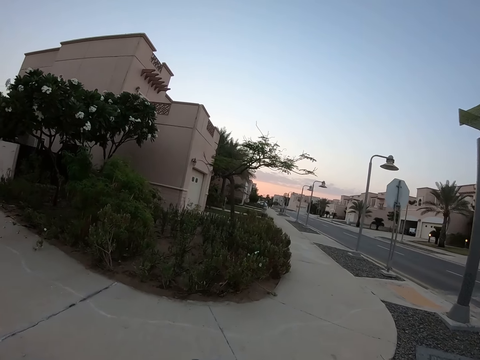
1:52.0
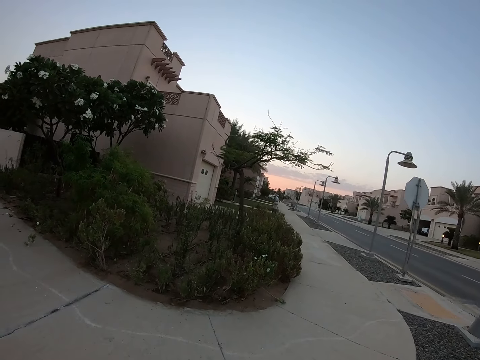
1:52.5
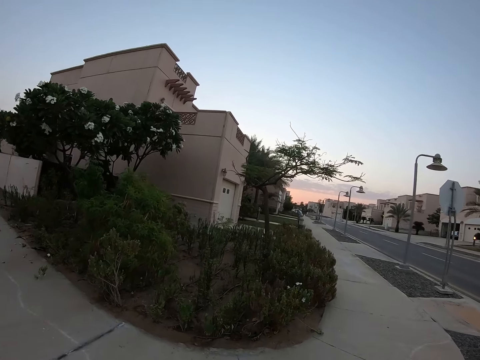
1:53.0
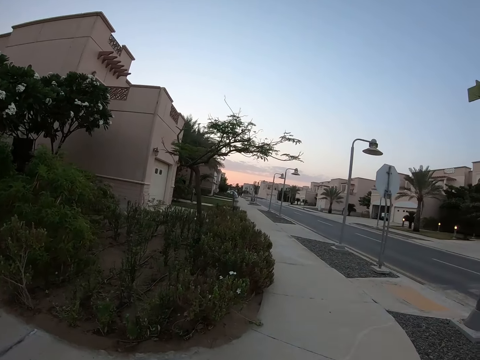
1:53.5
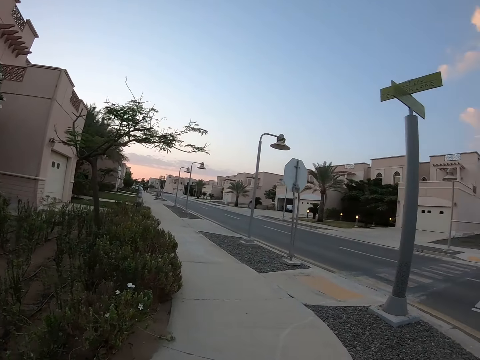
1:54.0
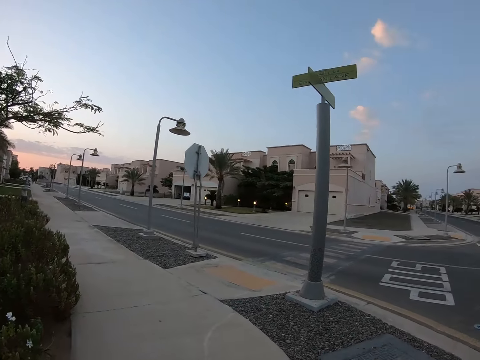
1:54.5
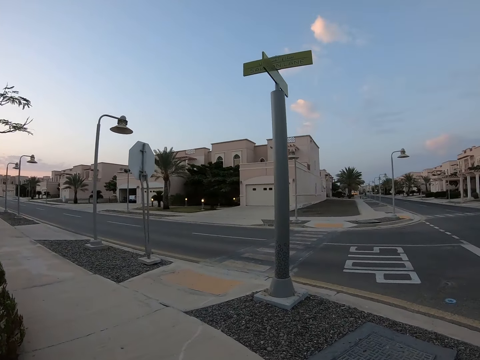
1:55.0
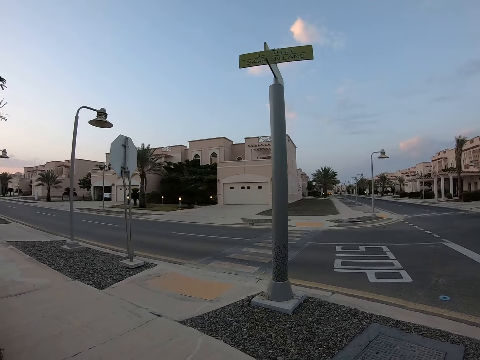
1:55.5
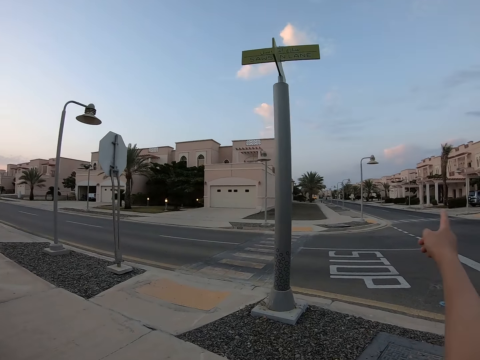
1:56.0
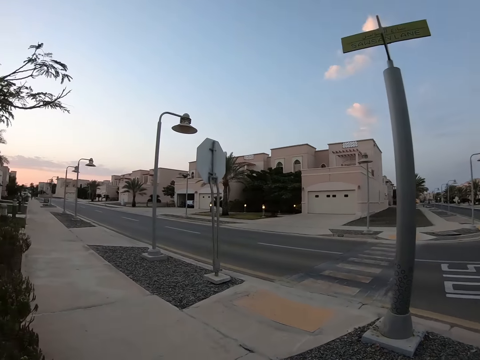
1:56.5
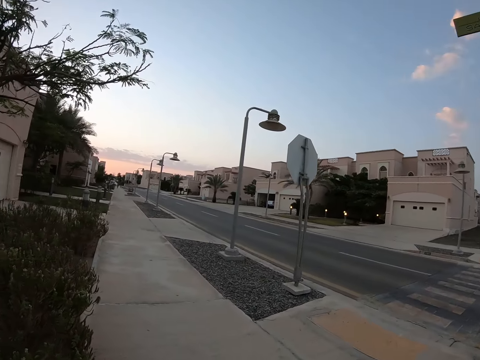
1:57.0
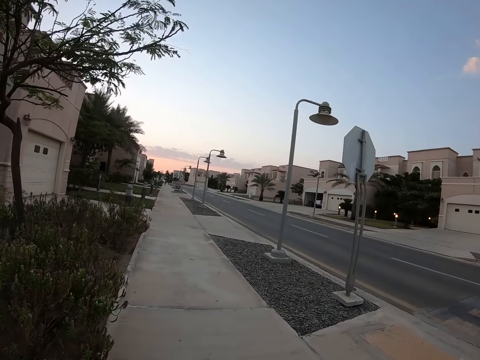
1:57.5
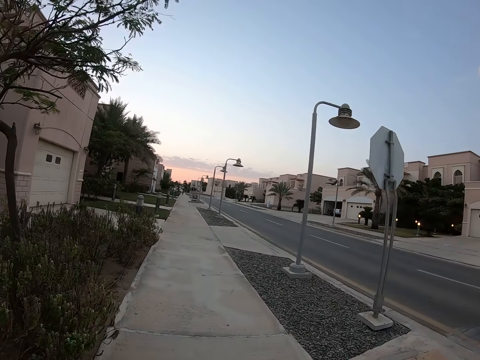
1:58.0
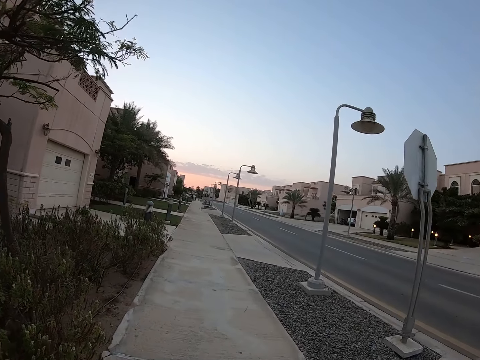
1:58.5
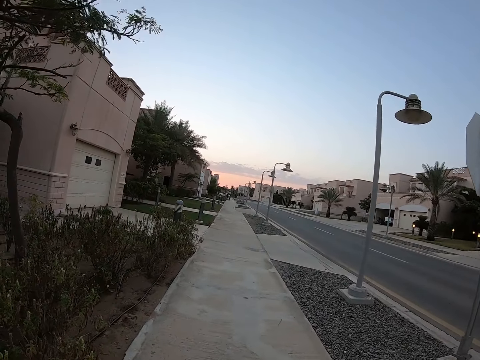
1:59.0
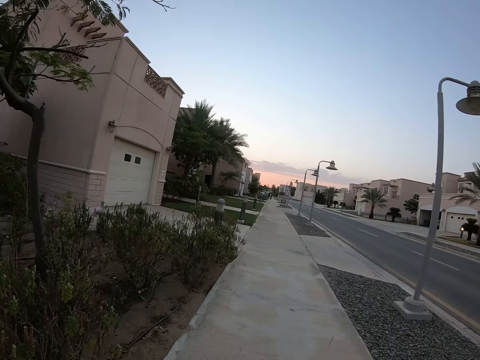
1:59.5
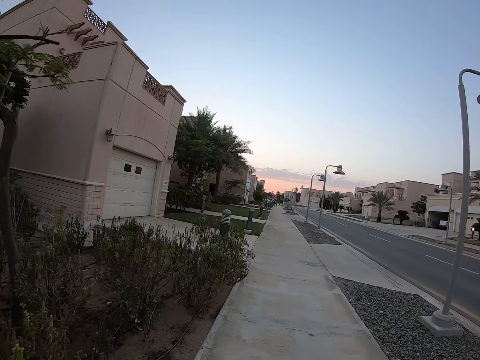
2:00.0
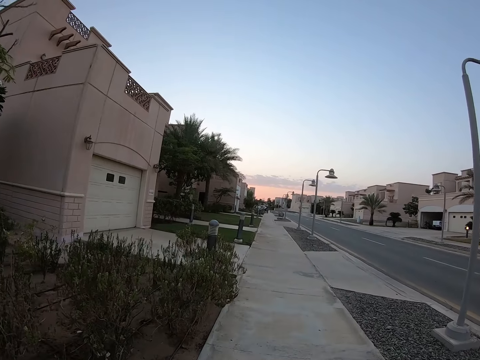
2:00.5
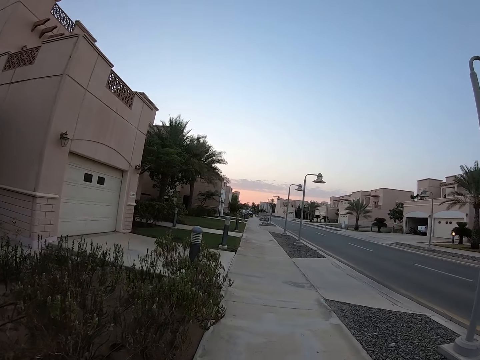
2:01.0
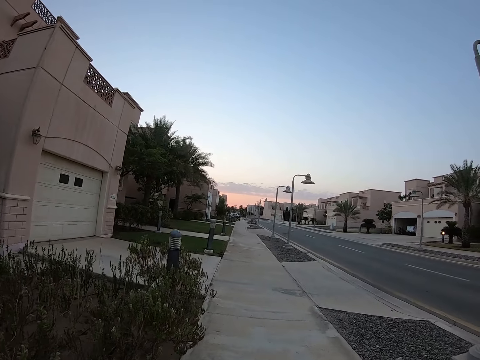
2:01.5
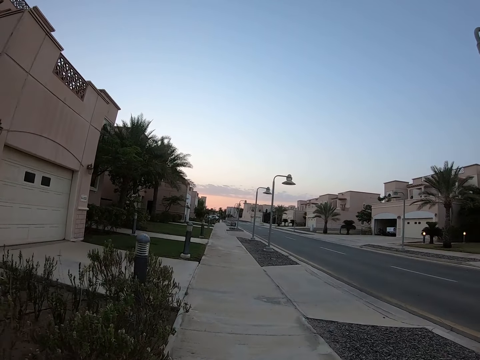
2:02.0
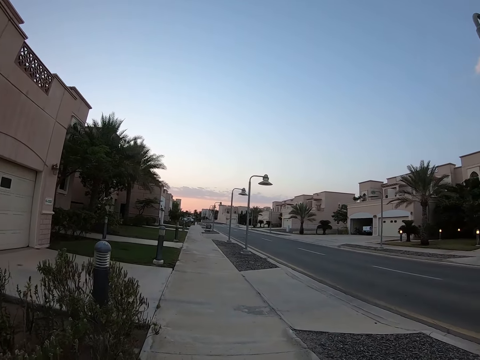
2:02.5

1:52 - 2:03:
The camera wearer looks around the road. They walk around the road.

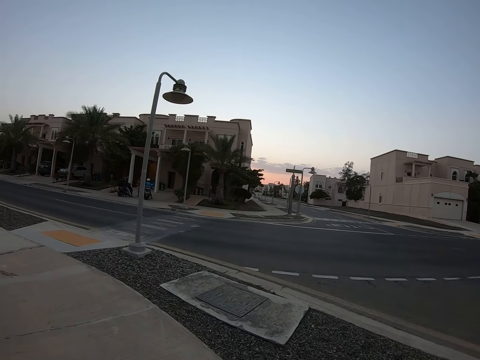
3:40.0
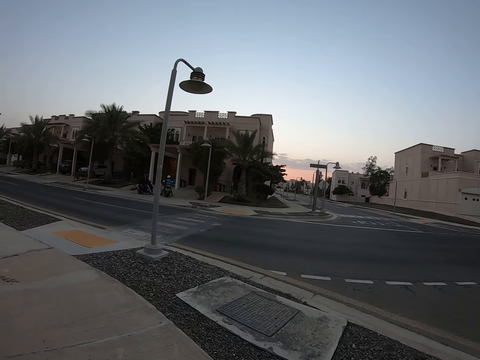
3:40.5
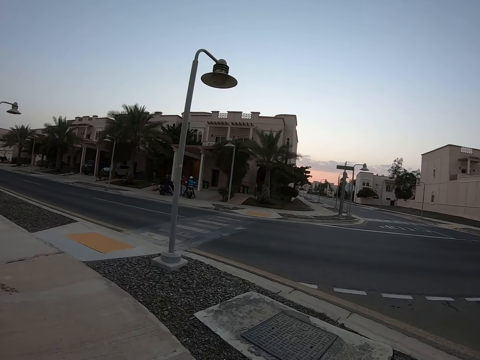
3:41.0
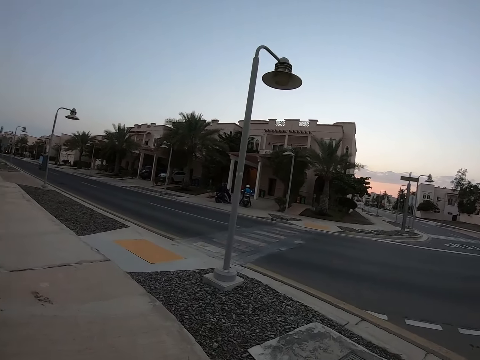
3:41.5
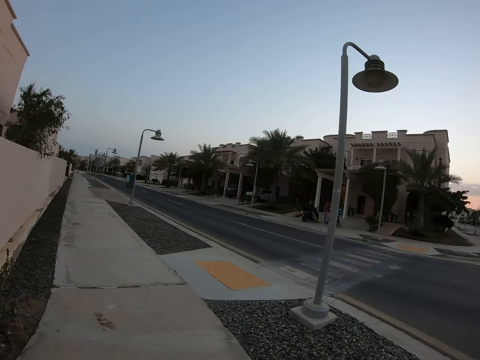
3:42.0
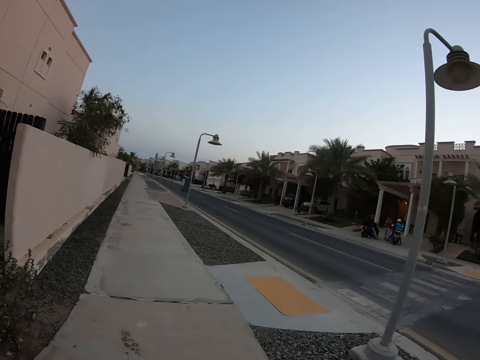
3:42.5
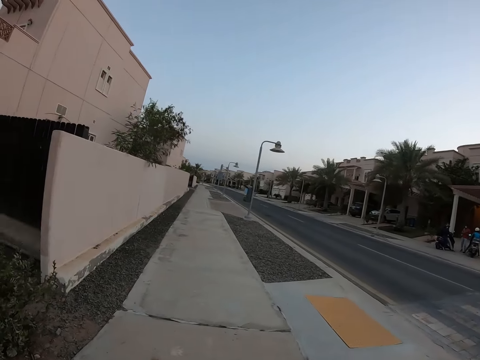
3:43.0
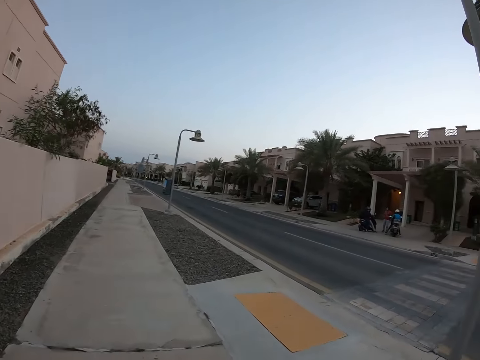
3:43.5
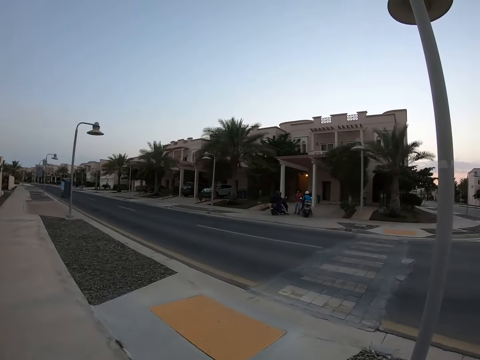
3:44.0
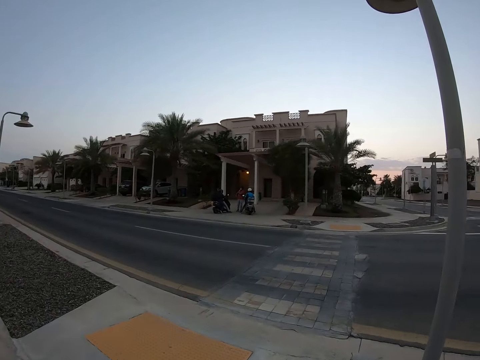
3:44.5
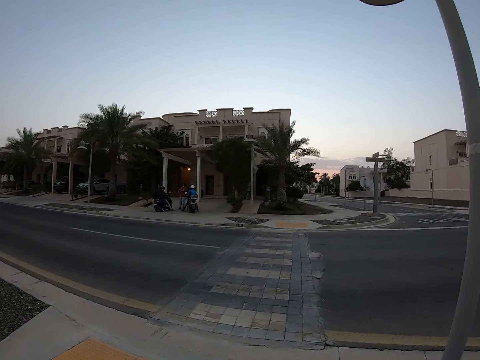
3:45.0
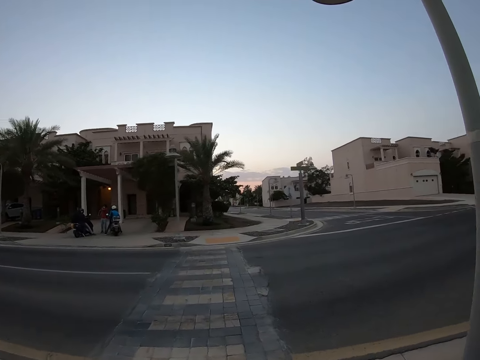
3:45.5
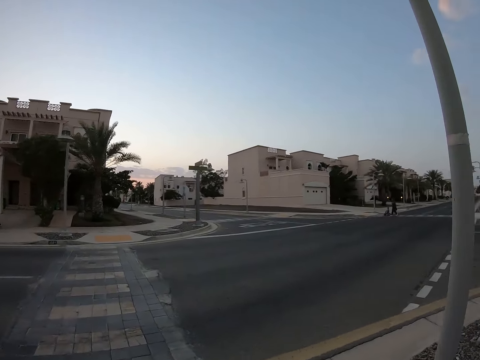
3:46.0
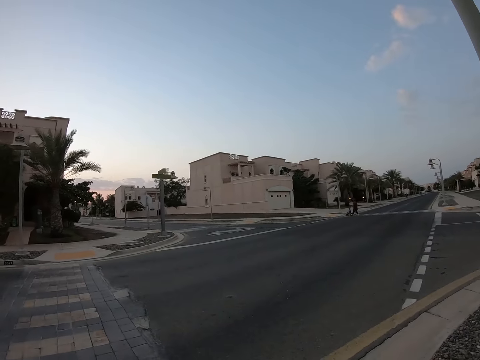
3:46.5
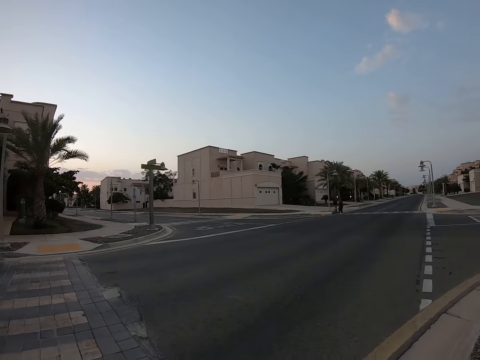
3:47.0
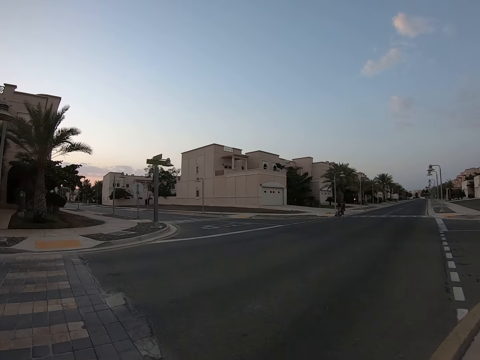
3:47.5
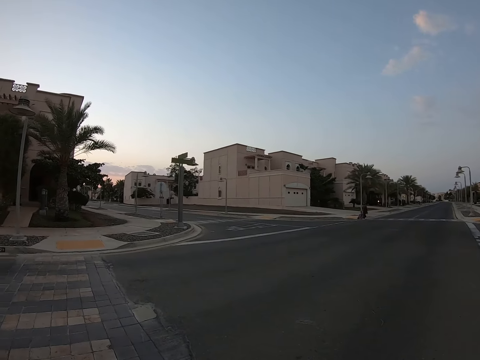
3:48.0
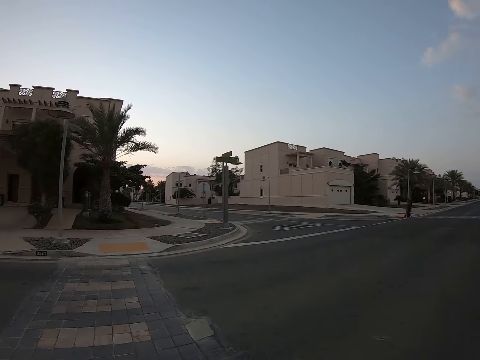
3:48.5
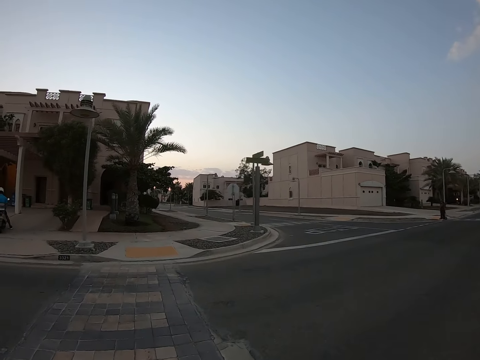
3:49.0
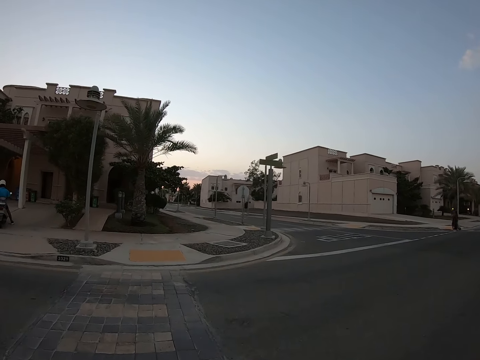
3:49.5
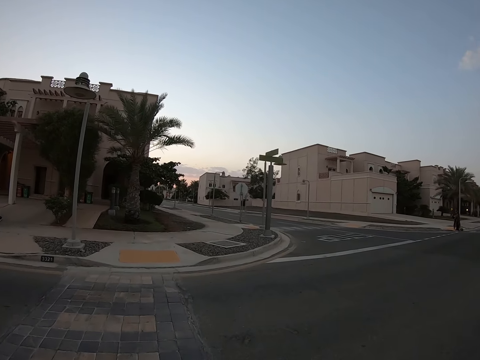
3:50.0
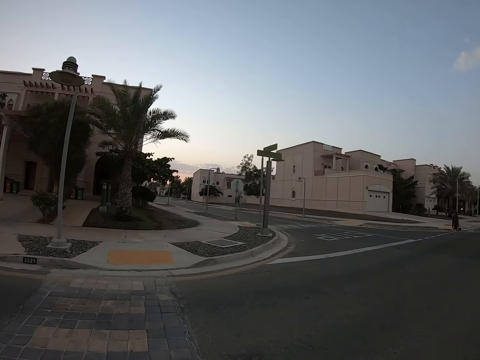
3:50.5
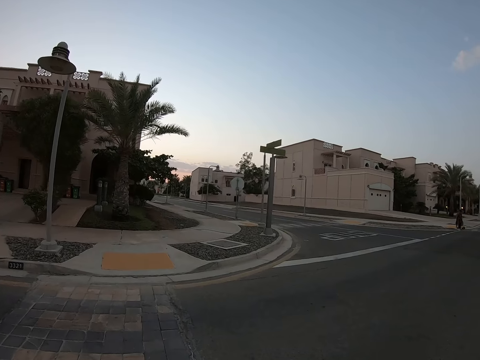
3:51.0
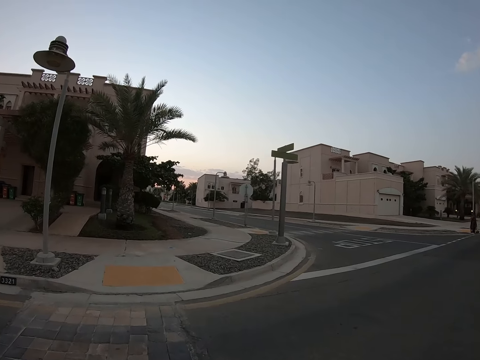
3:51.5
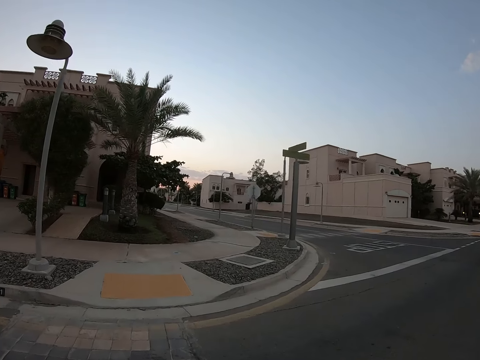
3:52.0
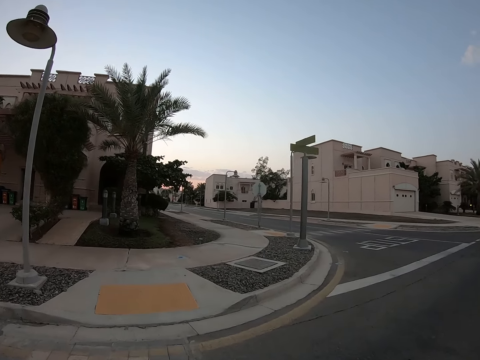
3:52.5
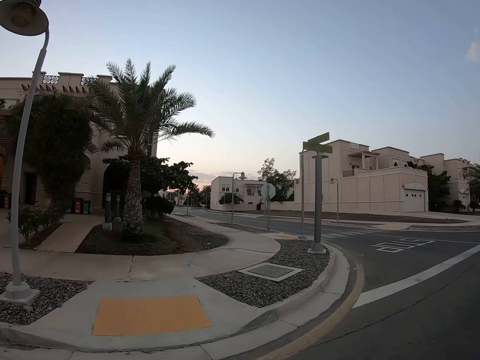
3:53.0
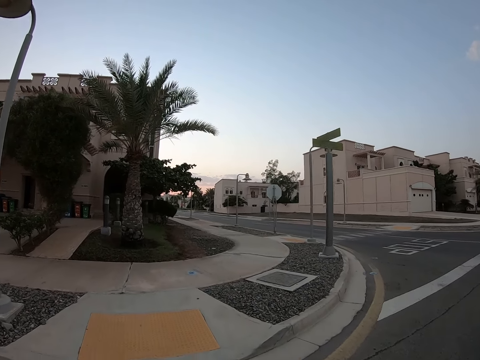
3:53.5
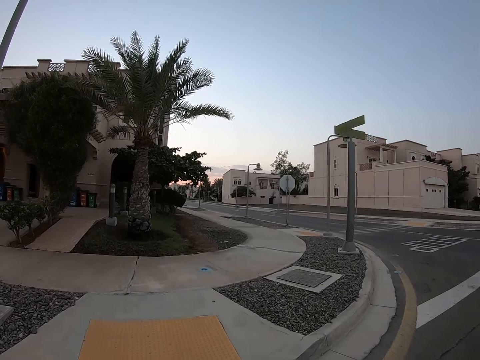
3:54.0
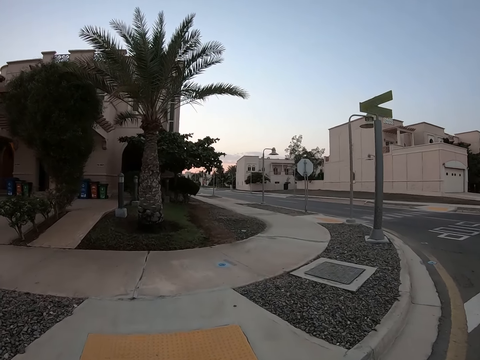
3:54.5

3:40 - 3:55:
The camera wearer looks around the road. They walk around the road. They cross the road.
